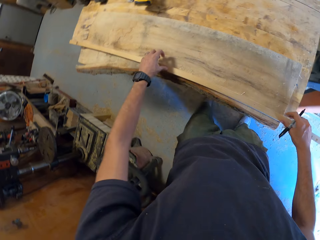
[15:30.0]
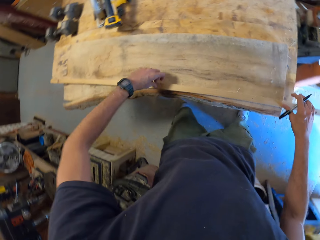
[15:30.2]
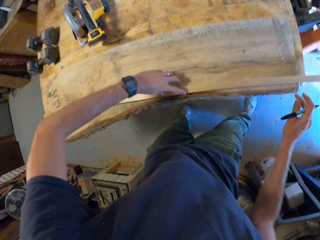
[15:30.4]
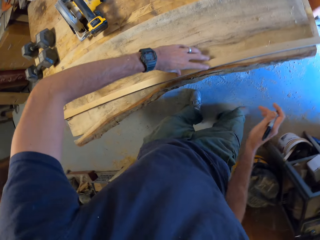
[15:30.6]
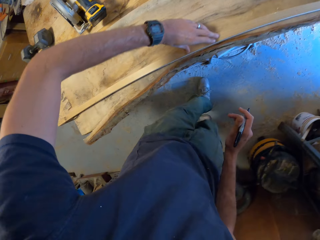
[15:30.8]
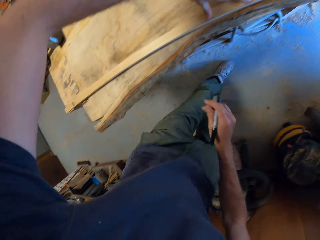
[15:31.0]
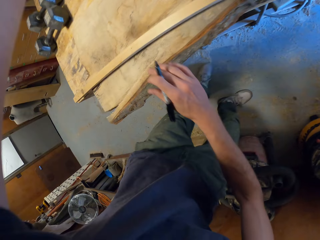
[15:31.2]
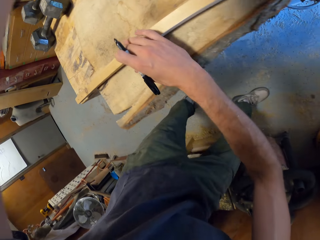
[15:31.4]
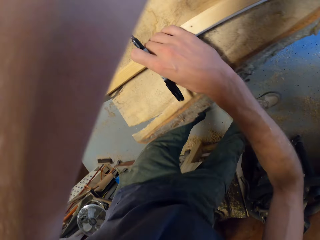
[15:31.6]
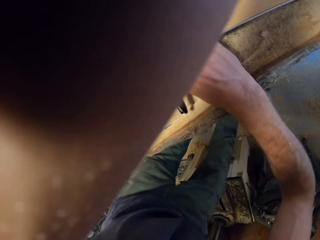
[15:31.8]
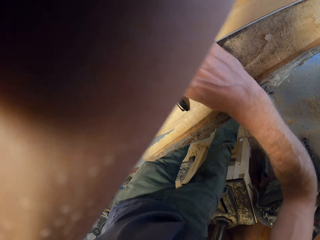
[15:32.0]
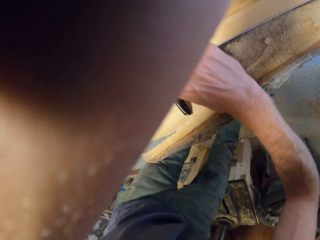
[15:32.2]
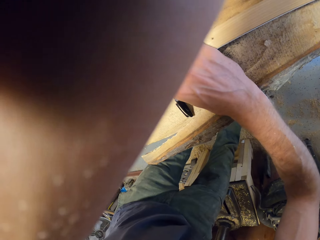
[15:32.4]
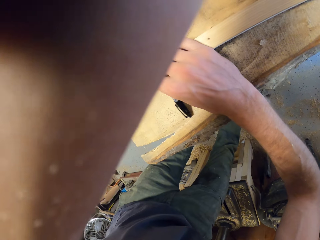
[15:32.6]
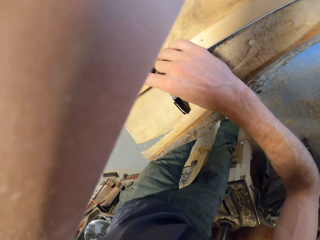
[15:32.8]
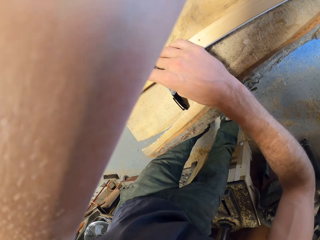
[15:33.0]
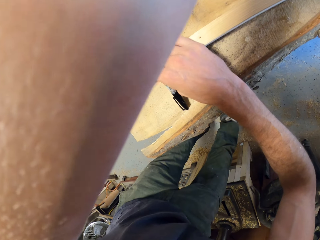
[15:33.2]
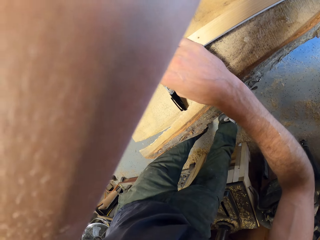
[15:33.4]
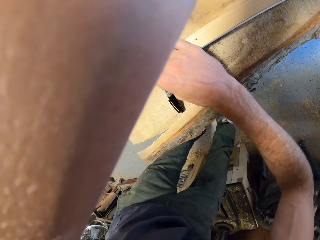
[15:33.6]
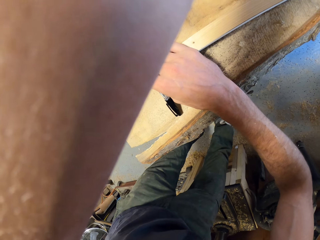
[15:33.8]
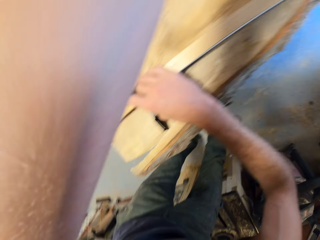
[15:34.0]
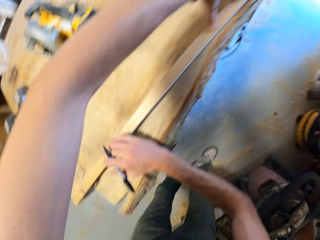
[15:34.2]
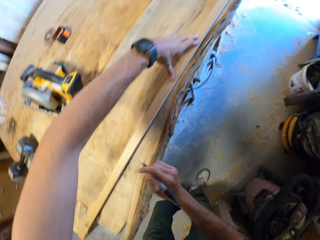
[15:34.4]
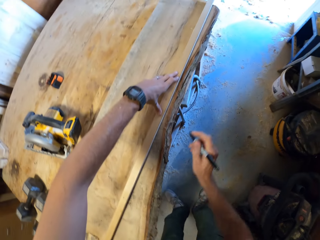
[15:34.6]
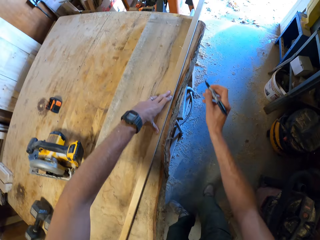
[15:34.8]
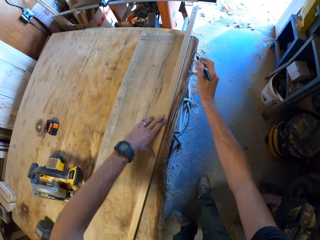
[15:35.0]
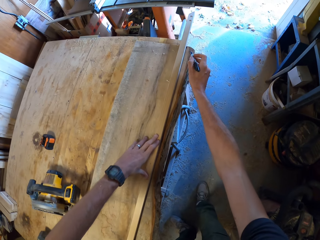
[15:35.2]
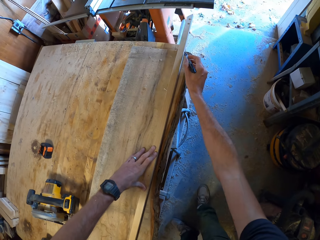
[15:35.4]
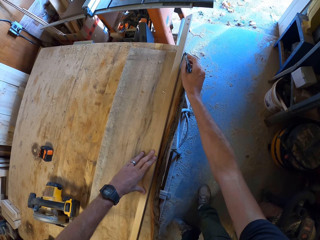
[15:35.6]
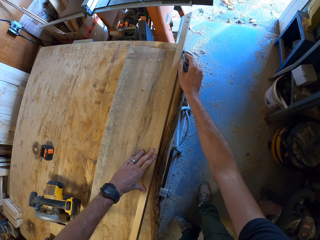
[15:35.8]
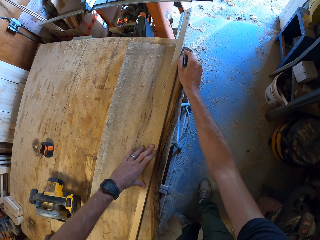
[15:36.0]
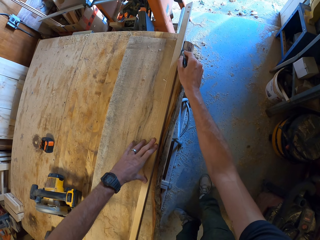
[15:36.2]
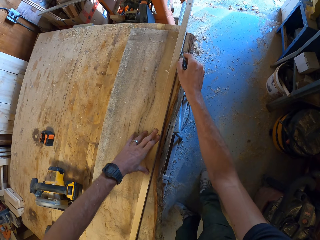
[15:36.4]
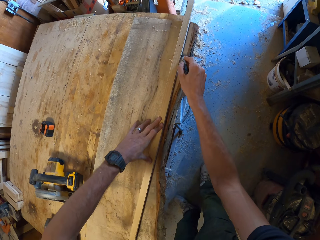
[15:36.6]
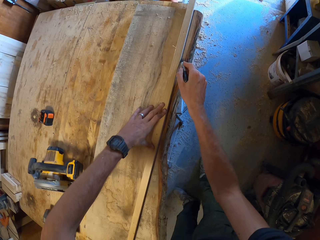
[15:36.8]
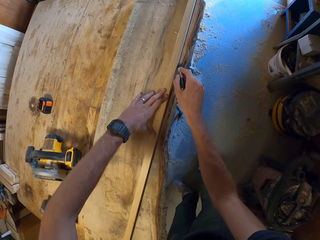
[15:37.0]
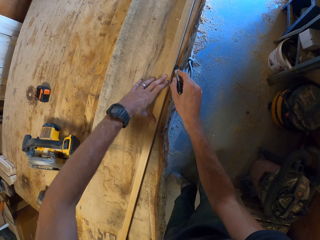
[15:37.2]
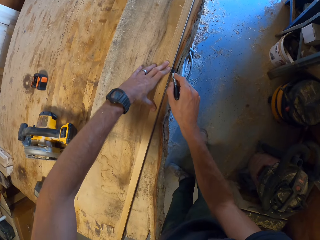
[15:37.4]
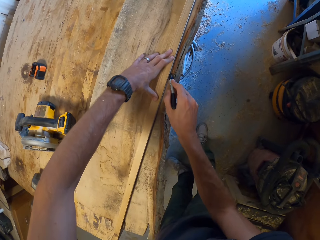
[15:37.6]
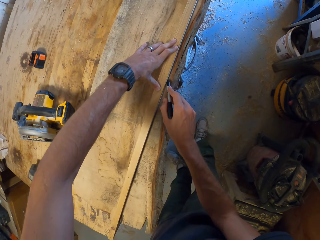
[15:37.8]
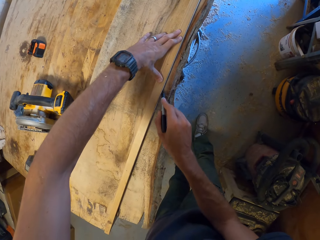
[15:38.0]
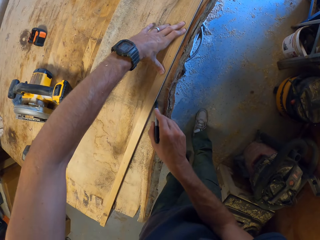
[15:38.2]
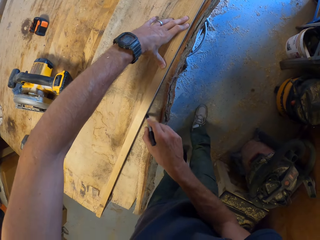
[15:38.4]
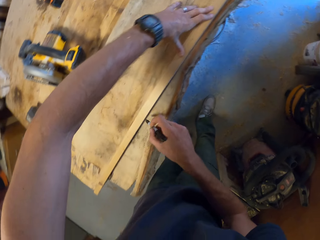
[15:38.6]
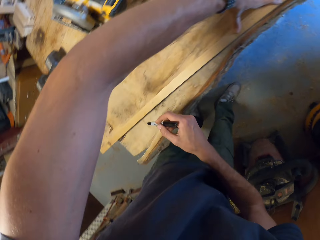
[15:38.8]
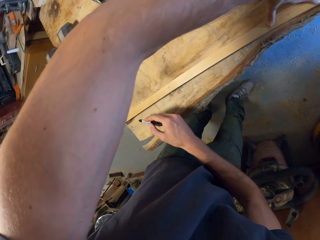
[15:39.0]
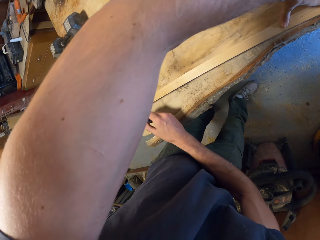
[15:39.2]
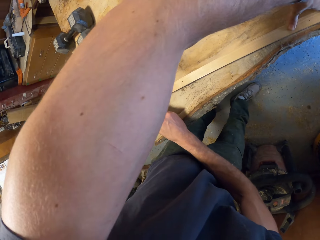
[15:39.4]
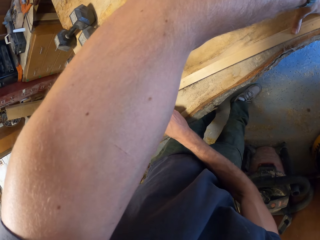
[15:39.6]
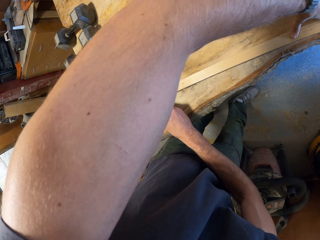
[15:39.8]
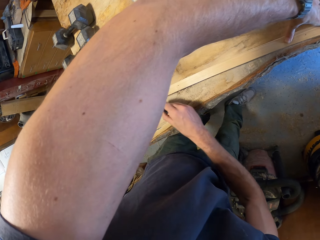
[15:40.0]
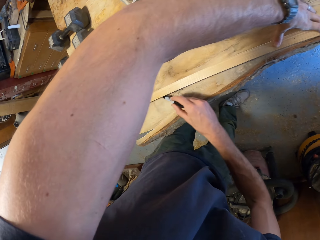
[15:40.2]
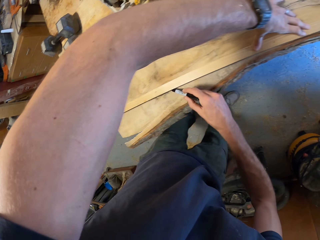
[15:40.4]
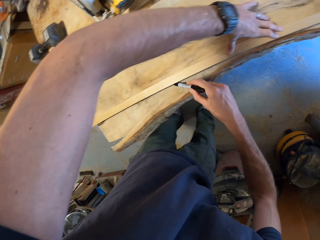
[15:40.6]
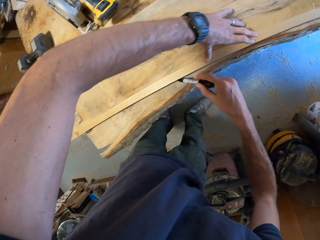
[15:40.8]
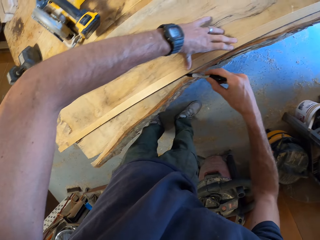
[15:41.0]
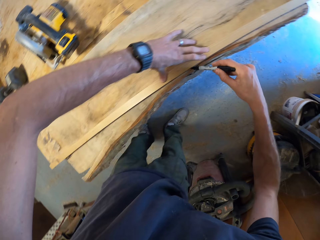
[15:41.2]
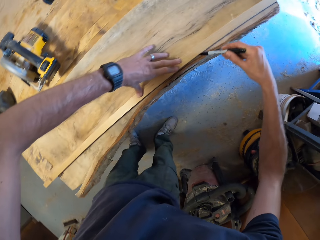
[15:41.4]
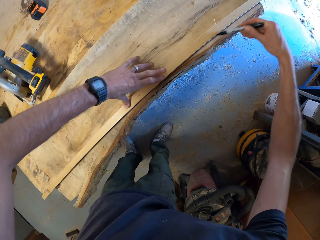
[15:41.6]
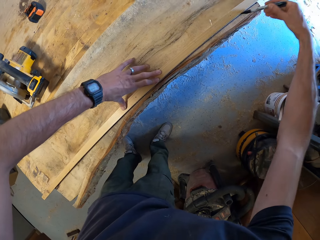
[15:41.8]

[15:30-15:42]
The camera wearer turns right and moves backwards. He marks the piece of wood with the marker in his right hand.

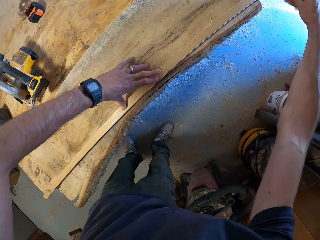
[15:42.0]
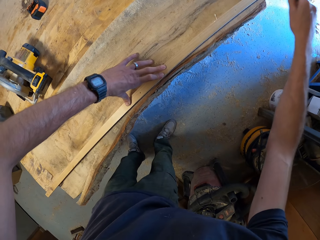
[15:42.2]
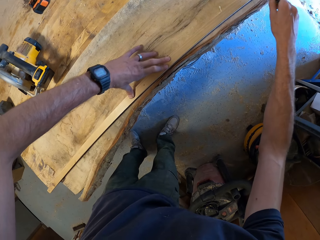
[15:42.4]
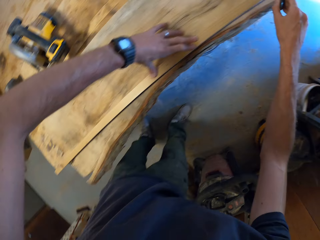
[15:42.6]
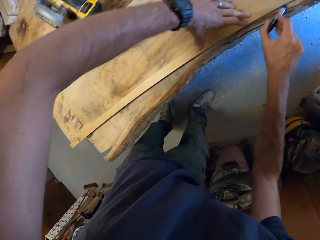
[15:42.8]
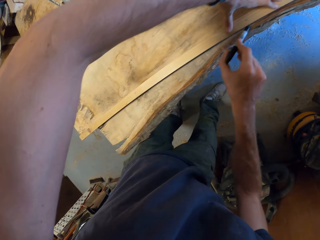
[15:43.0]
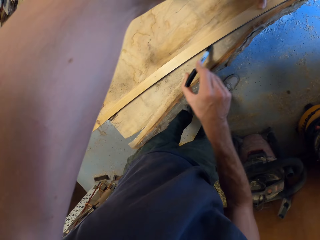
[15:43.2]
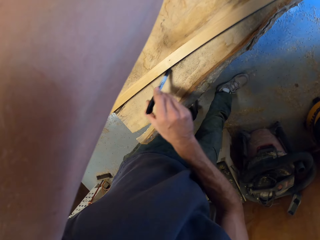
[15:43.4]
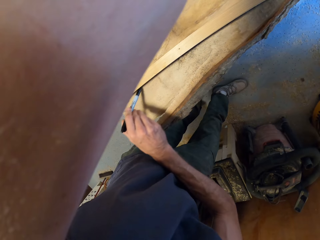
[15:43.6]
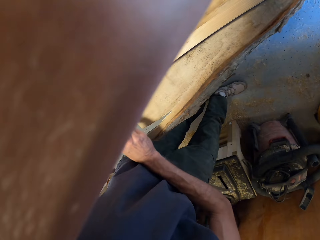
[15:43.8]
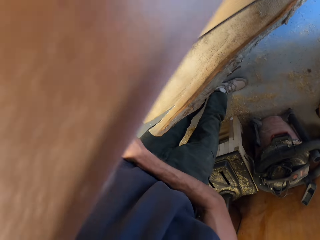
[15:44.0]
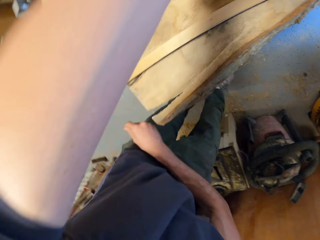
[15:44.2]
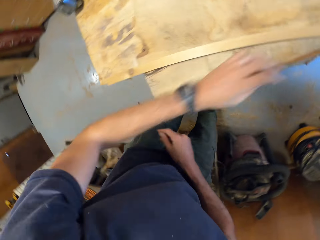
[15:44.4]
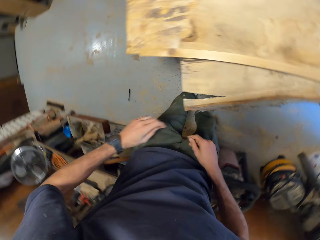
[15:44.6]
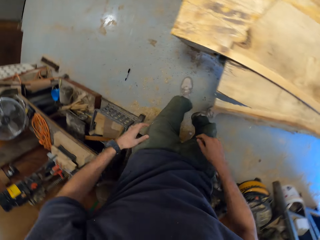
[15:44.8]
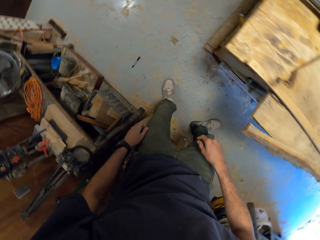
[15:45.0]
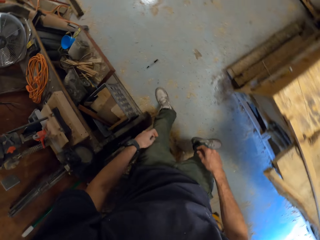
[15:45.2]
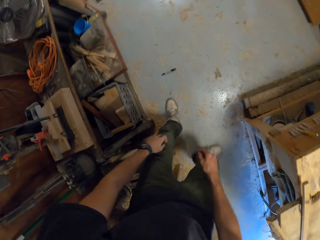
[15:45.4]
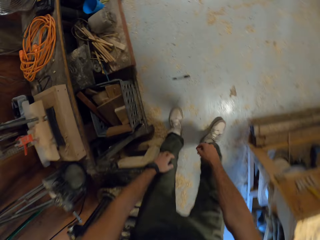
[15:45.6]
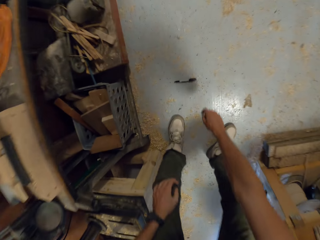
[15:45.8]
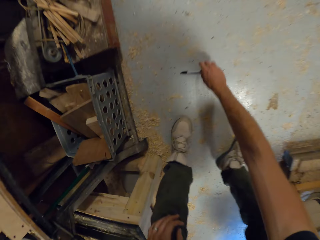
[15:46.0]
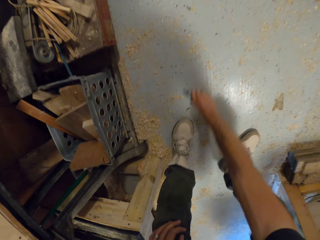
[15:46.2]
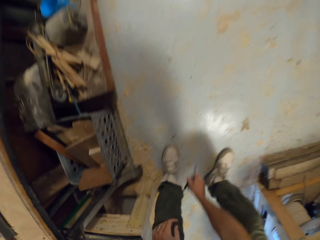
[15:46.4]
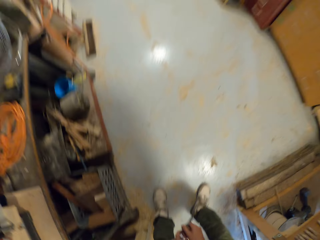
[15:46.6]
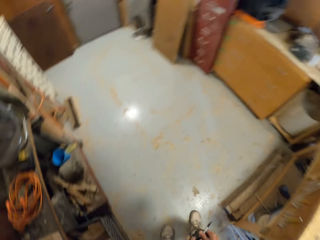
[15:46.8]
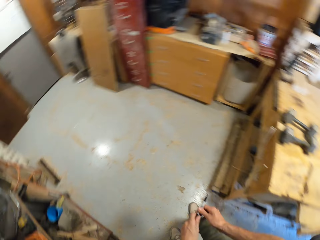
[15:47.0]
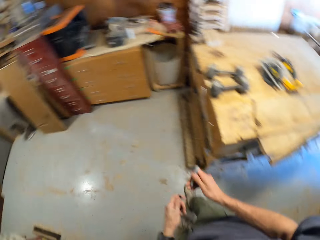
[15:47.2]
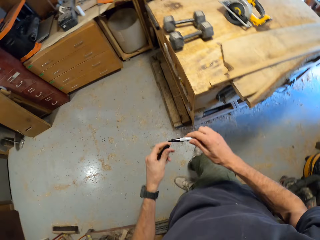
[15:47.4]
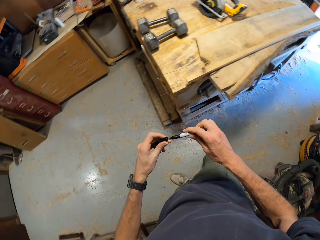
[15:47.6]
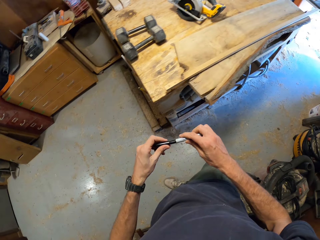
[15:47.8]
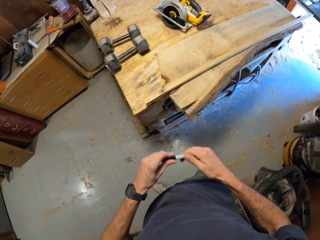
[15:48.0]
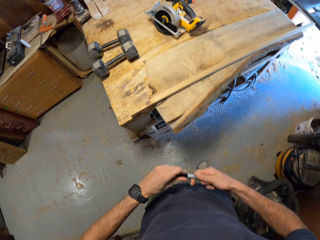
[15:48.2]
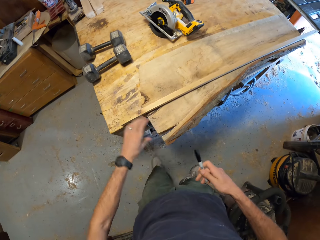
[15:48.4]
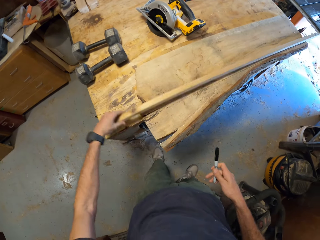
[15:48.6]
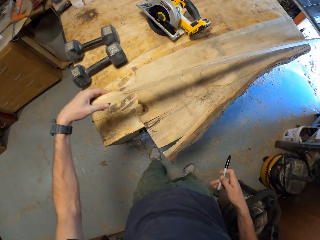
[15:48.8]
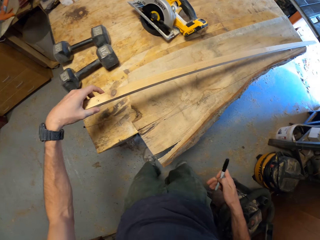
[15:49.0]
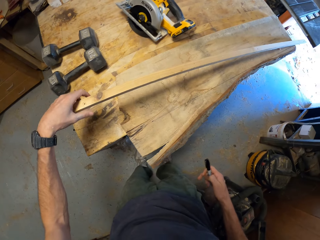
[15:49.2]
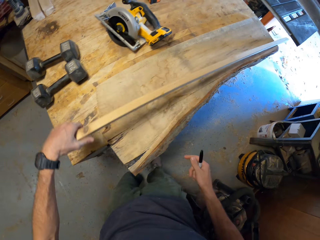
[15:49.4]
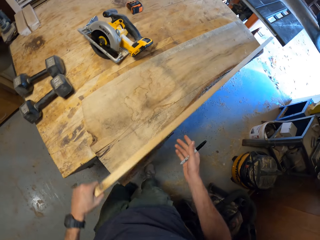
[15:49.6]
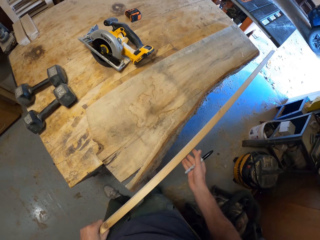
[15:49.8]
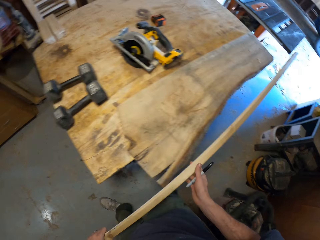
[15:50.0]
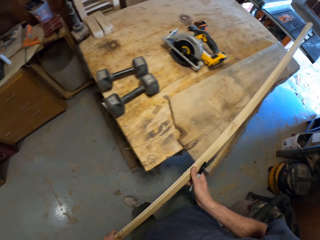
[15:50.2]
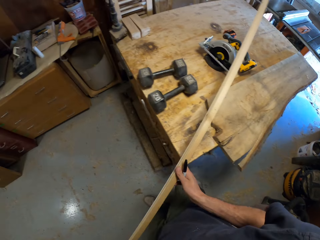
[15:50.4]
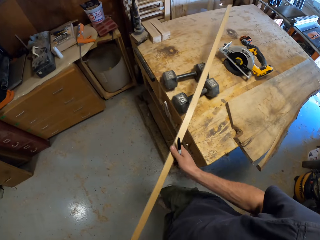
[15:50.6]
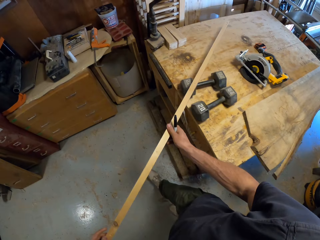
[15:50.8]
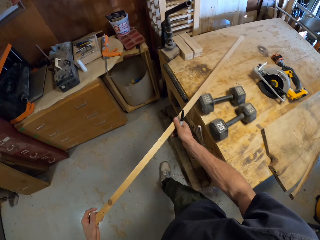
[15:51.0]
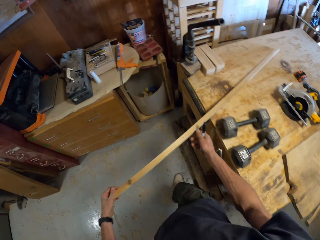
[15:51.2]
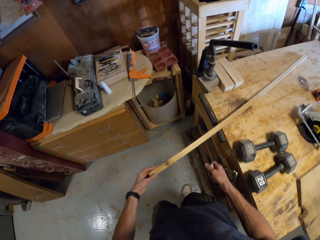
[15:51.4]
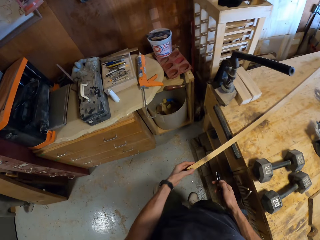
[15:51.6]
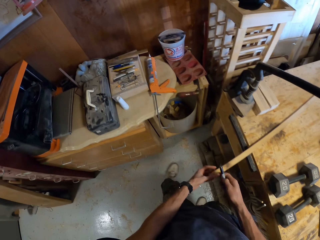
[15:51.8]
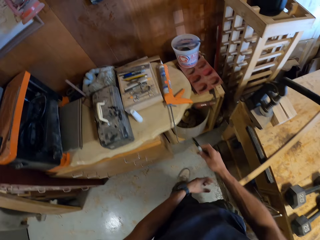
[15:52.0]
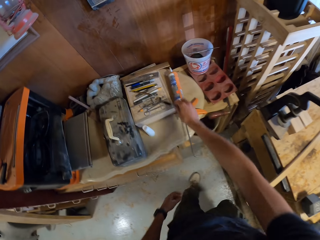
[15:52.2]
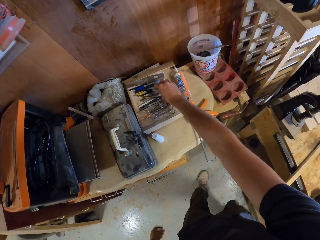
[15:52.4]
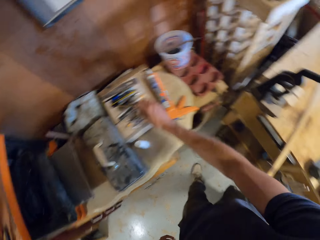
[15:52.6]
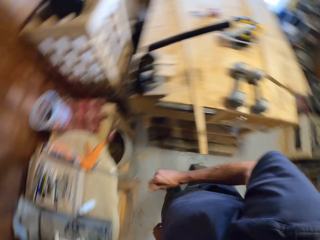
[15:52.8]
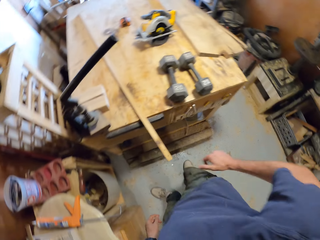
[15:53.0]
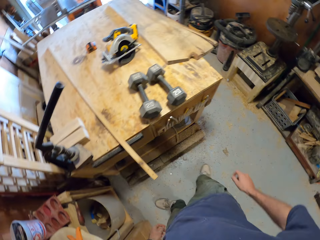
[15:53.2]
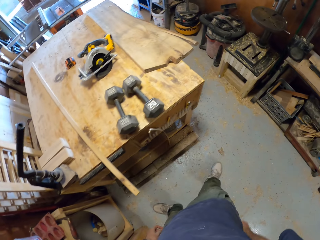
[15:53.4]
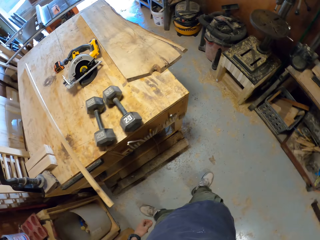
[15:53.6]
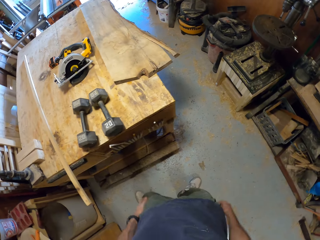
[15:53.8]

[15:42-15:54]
The camera wearer drops the marker on the floor. He walks round the workshop. He picks up the marker on the floor with his right hand. He closes the marker in his hands. He lifts a piece of wood. He moves the piece of wood on the other wood with his left hand. He moves the piece of wood on the table with his hands. He carries the piece of wood. He places the piece of wood on the table. He drops the marker in his right hand on the table. He puts the marker in a pen holder.
